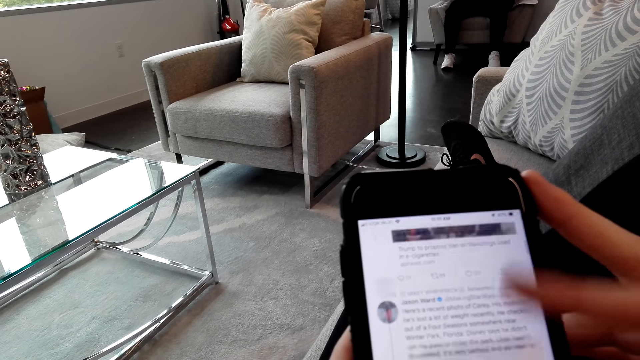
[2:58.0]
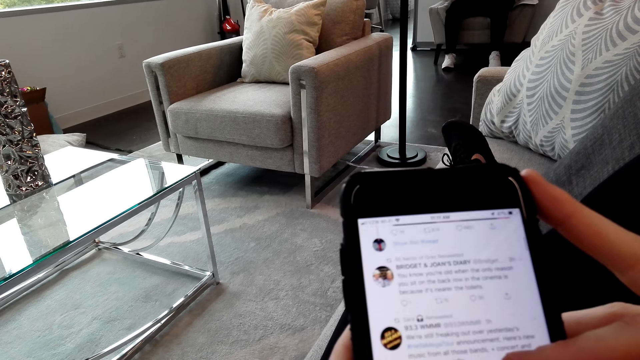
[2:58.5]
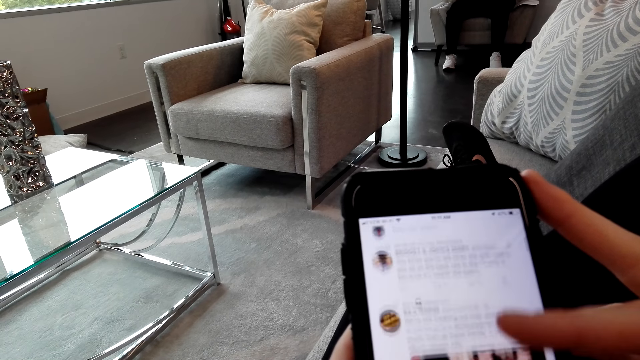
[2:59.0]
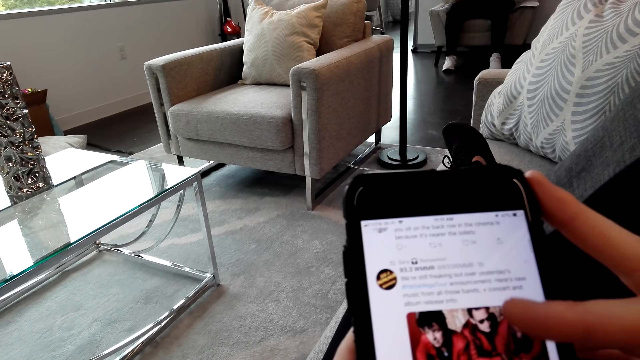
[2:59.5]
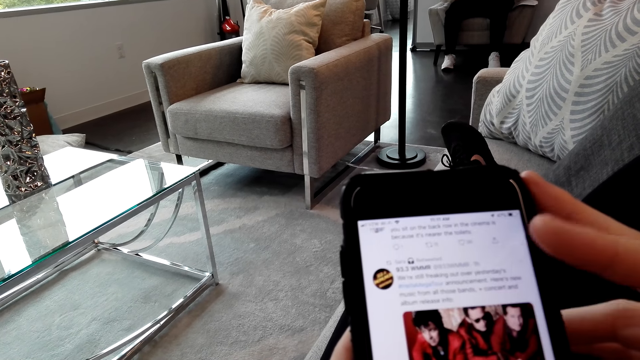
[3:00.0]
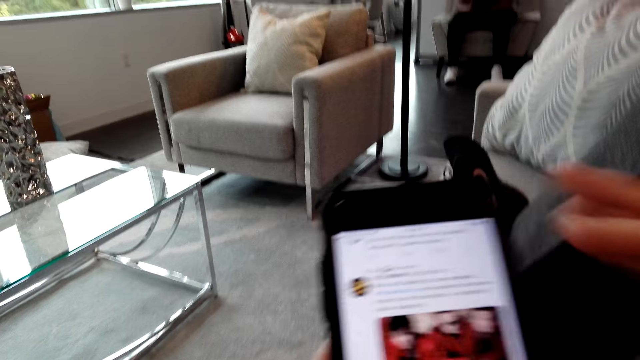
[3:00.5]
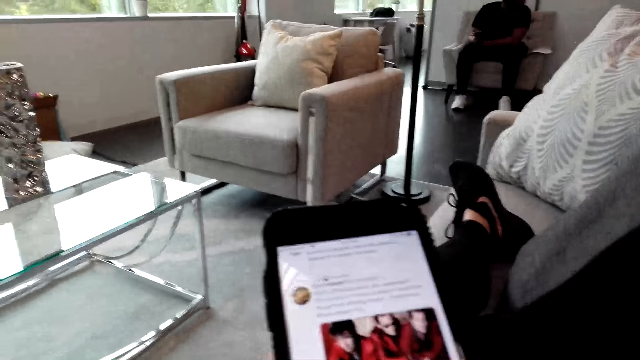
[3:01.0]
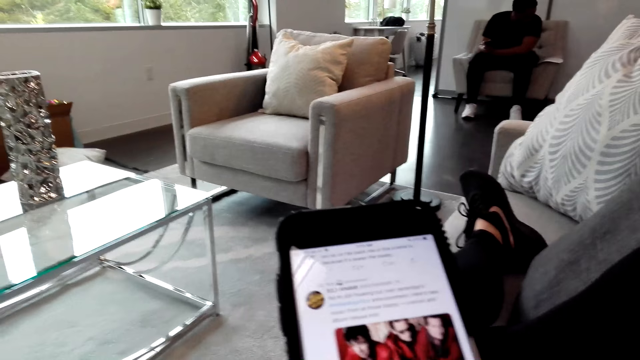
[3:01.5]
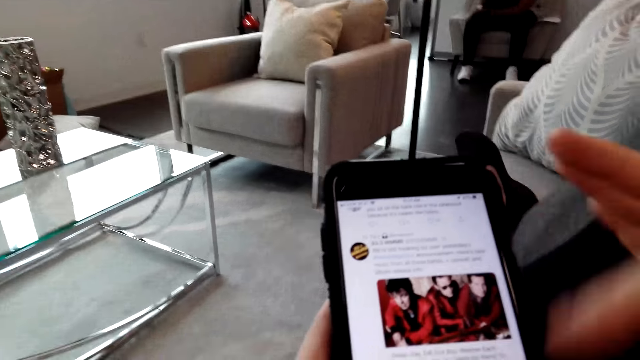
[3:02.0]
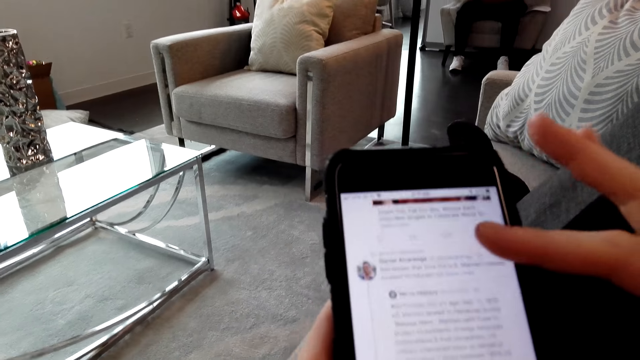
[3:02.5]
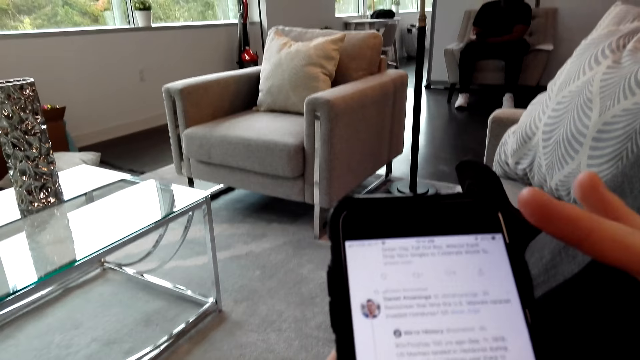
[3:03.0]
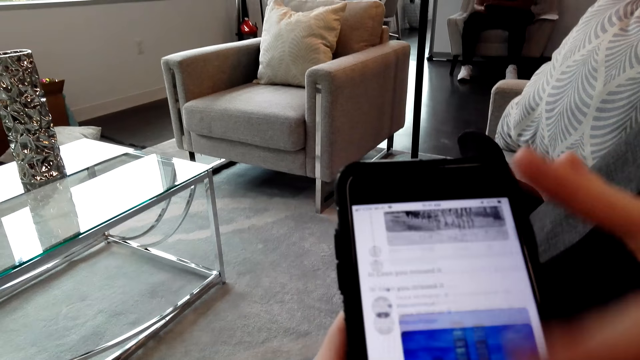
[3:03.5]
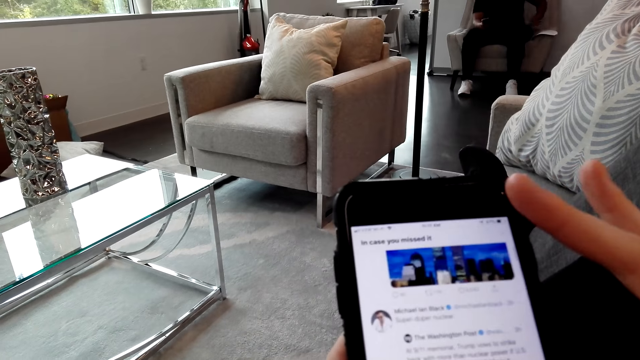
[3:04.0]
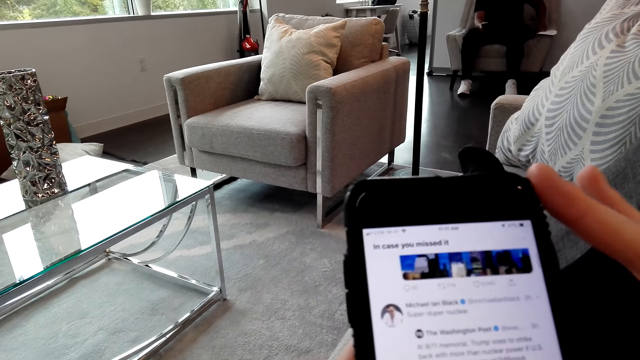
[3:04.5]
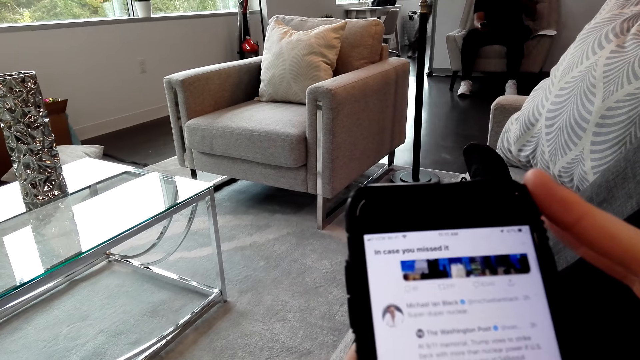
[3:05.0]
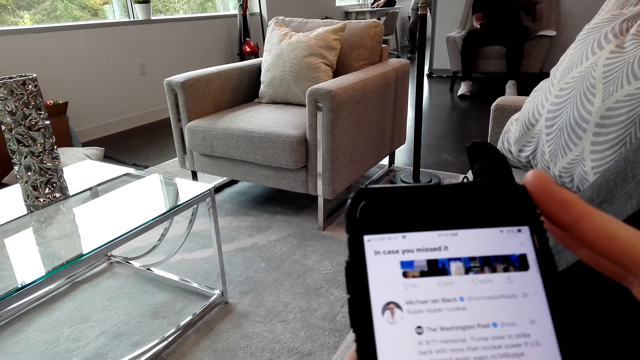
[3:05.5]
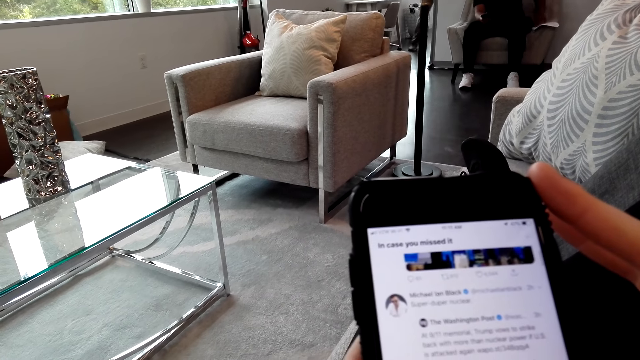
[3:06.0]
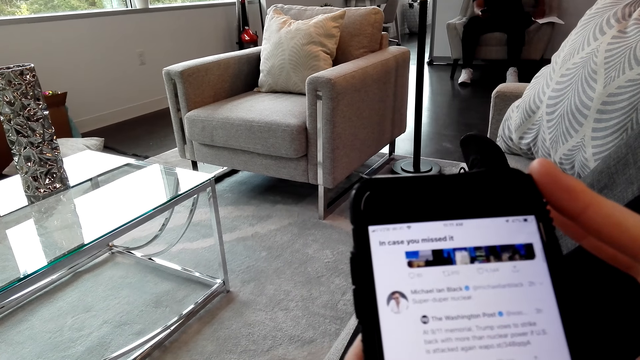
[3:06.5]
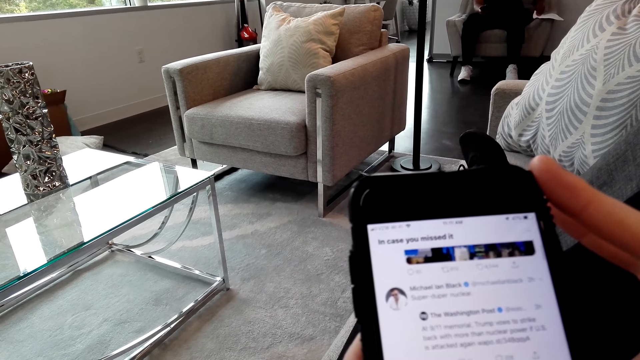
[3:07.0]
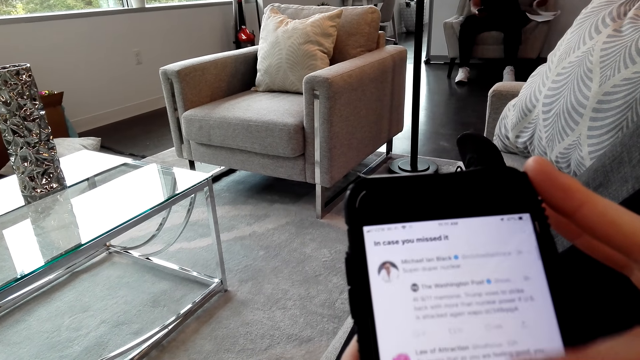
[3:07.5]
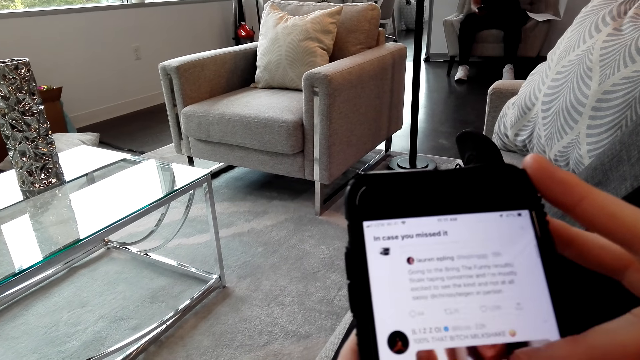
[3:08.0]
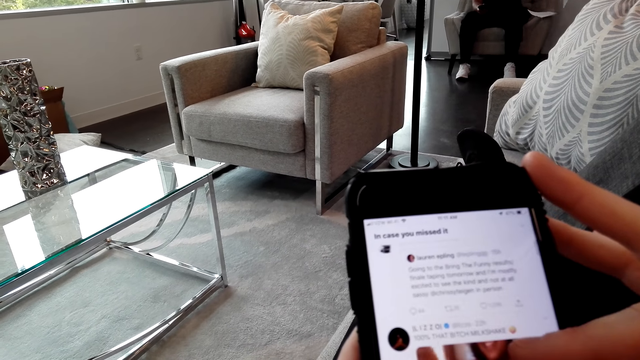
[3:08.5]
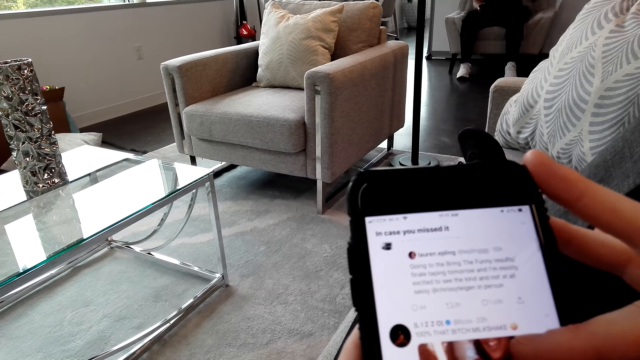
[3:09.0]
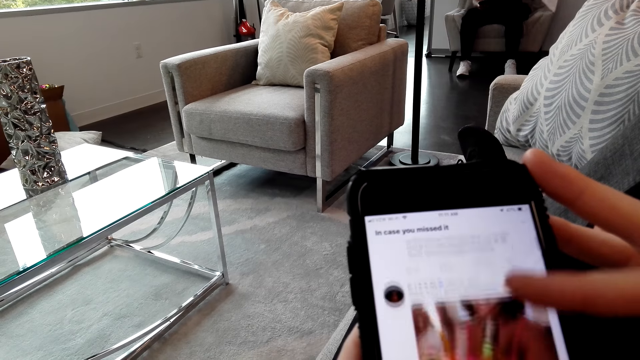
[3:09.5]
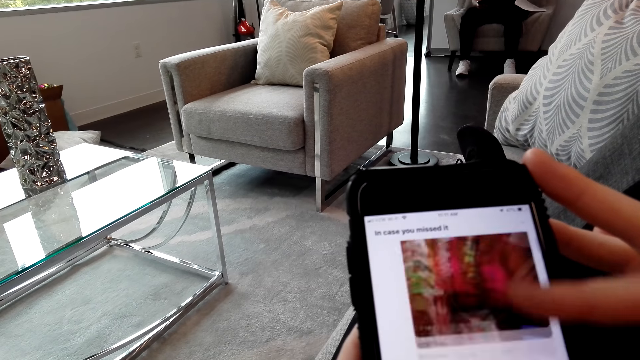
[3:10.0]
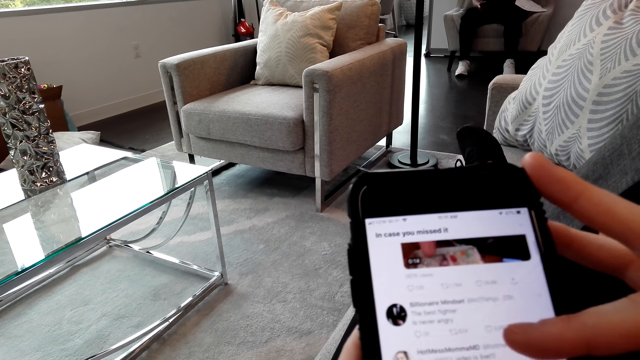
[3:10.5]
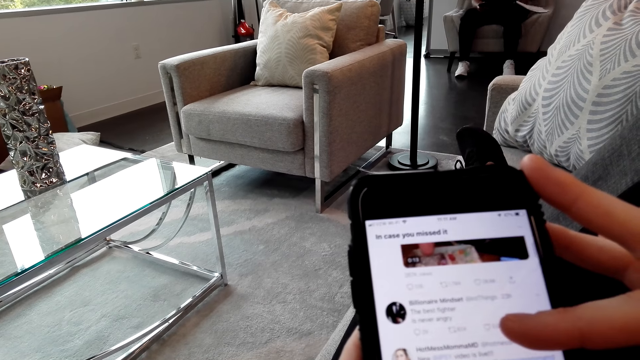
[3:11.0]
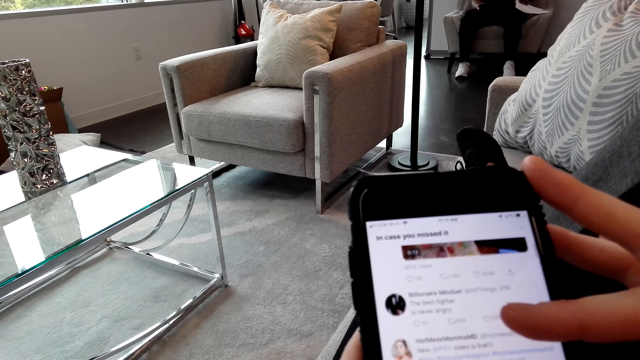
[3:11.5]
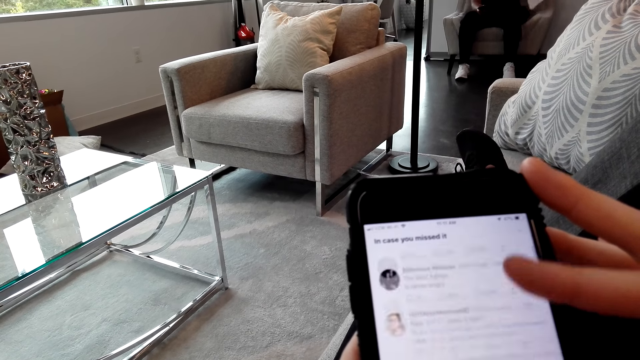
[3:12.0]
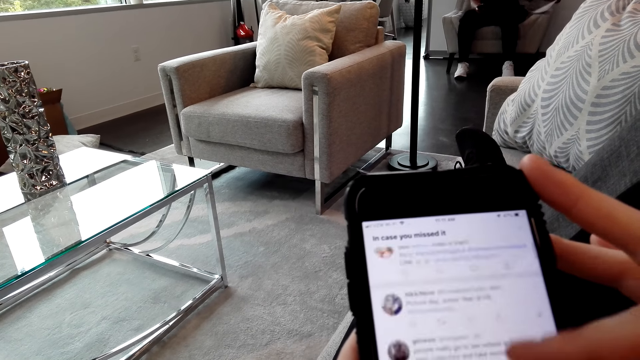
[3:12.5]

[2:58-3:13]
The camera wearer scrolls the phone screen. She moves her right hand. She scrolls the phone screen. A man walks to the table. The man picks something on the table. Another man flips the papers' page. The other man touches the paper. The camera wearer scrolls the phone screen.

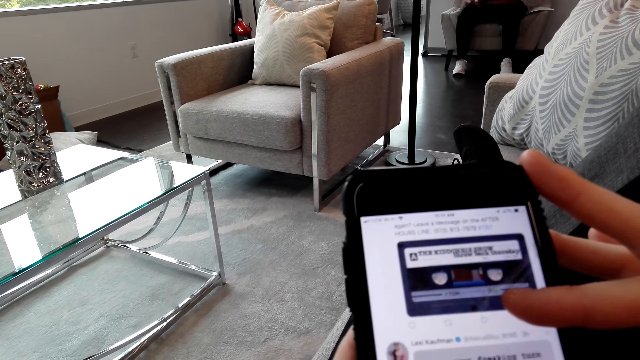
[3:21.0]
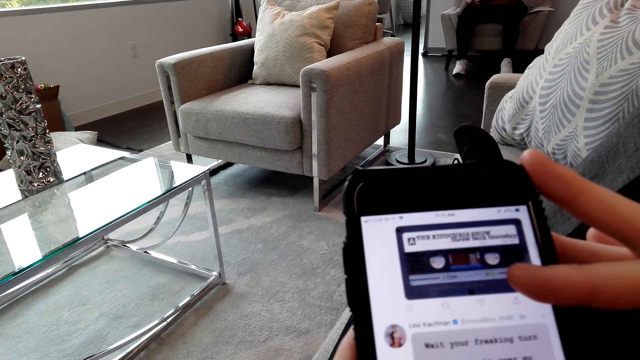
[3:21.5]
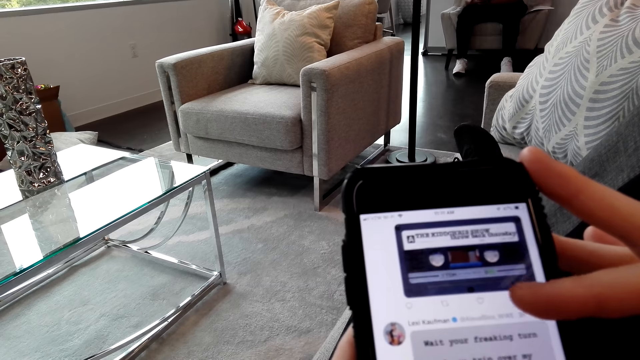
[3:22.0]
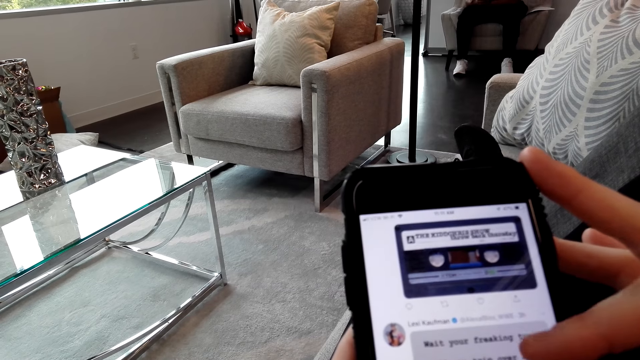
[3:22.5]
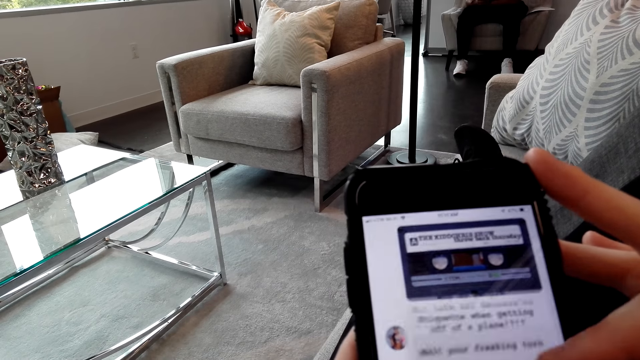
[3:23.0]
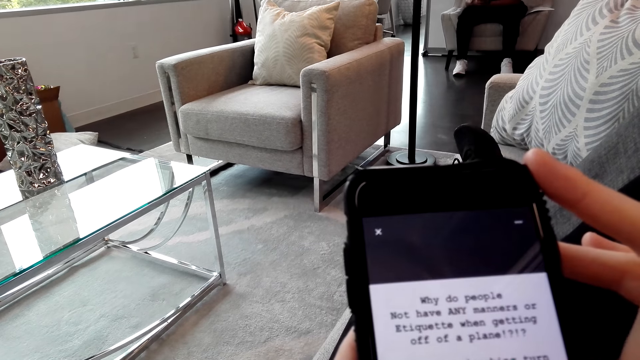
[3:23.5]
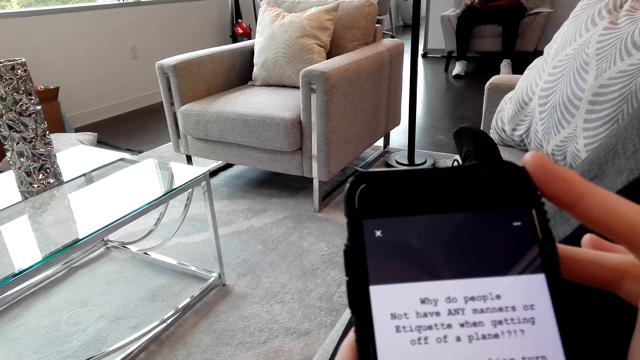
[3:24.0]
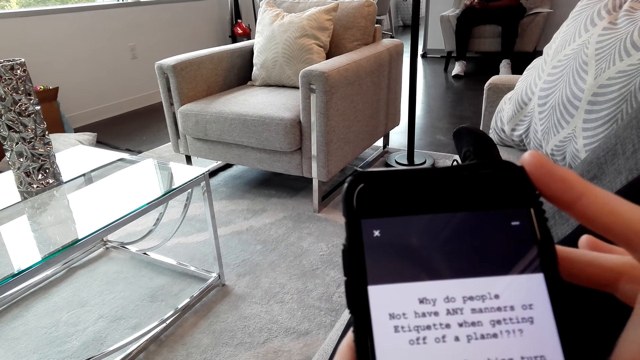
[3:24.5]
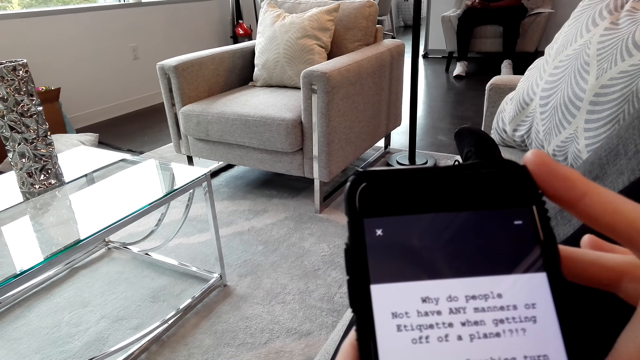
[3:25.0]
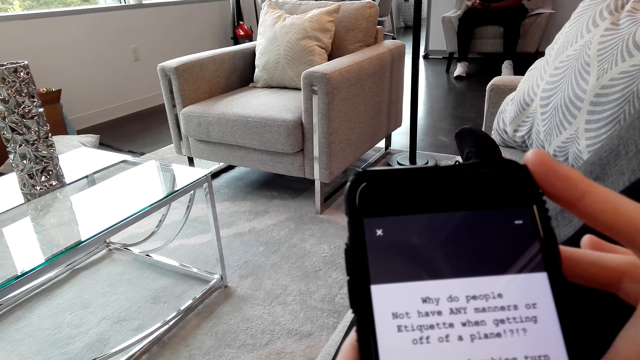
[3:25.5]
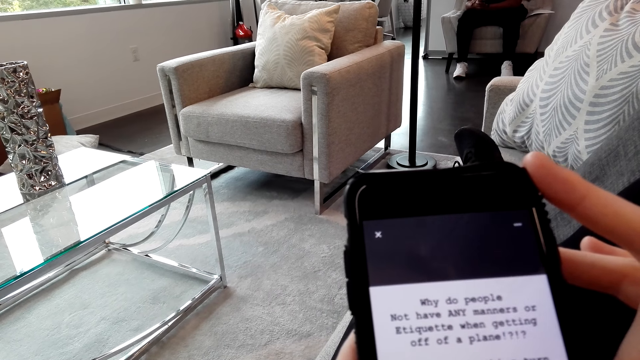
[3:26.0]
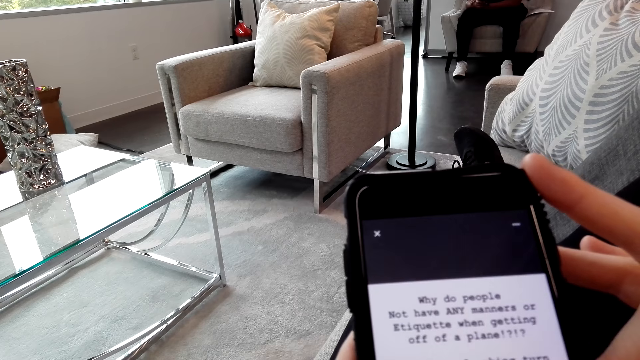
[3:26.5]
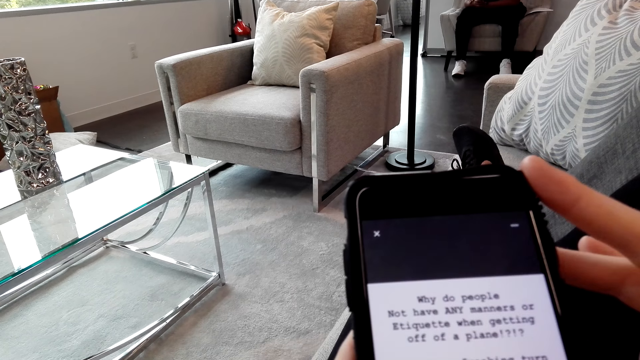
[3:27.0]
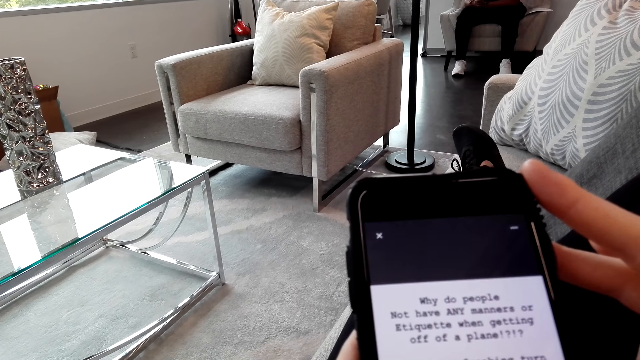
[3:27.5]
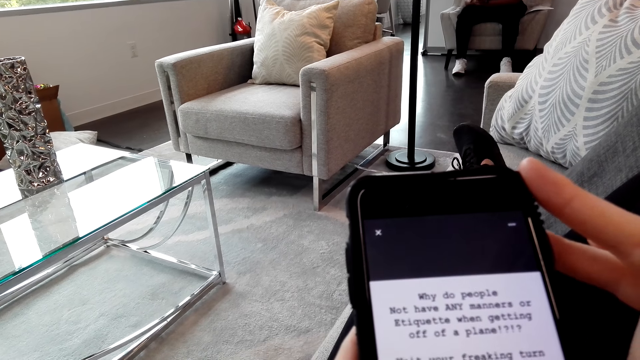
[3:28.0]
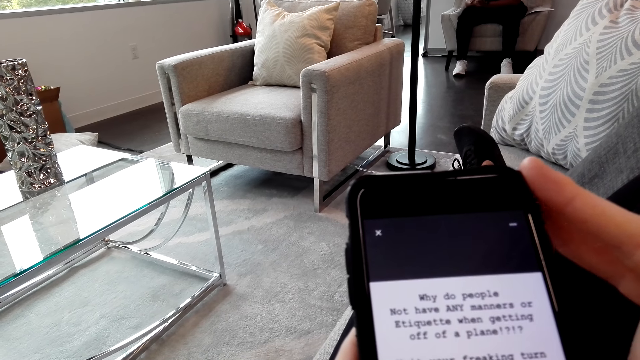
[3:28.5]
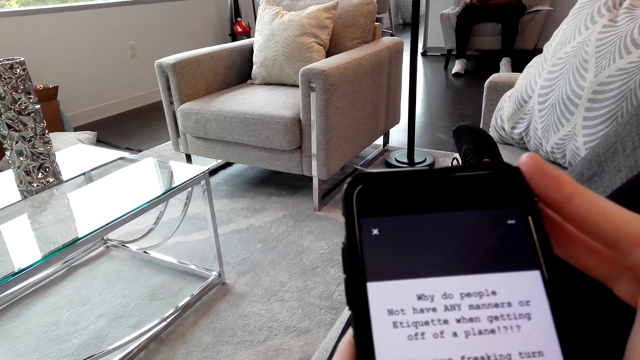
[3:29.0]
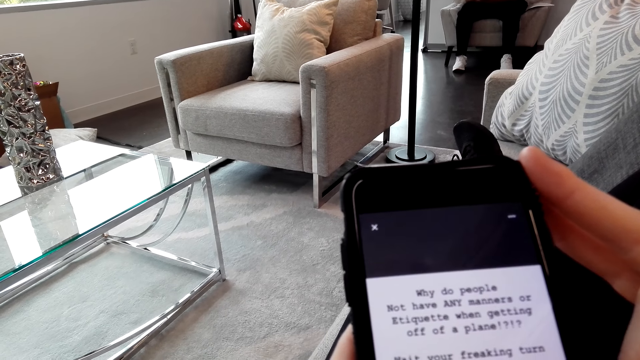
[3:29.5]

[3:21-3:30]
The camera wearer reads the quote on the phone.
